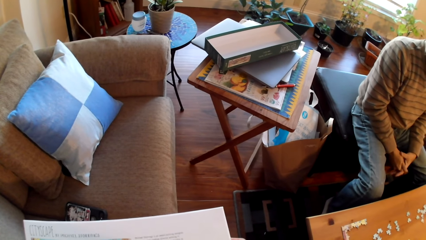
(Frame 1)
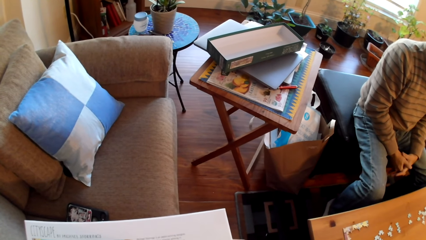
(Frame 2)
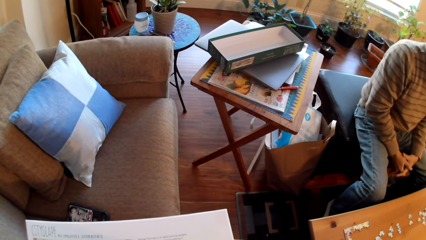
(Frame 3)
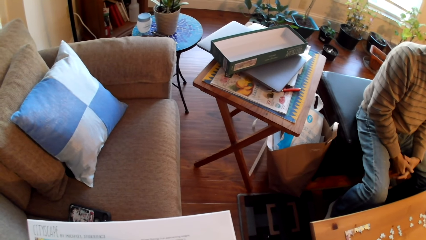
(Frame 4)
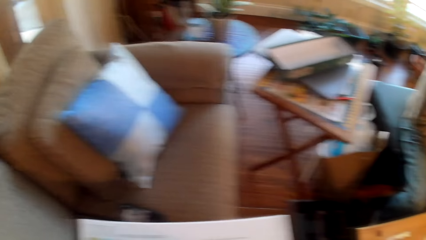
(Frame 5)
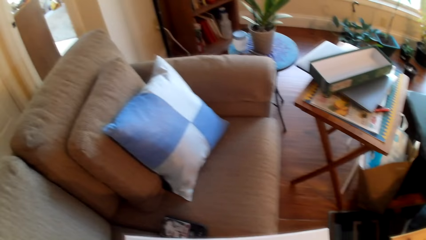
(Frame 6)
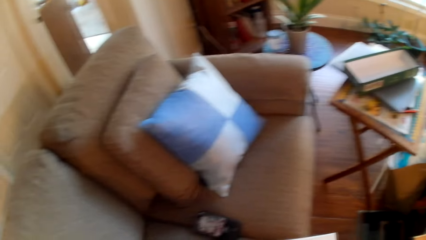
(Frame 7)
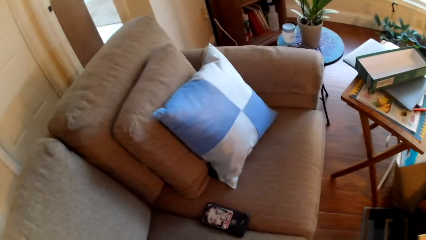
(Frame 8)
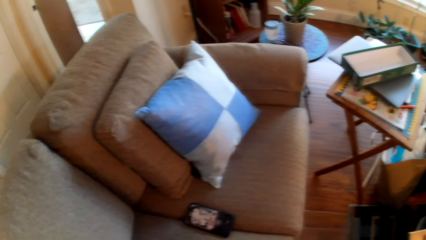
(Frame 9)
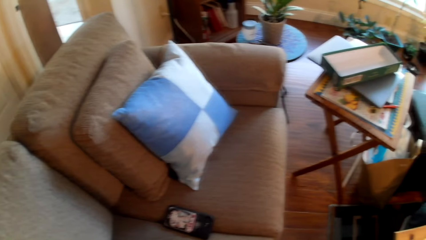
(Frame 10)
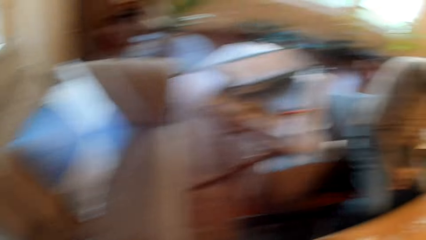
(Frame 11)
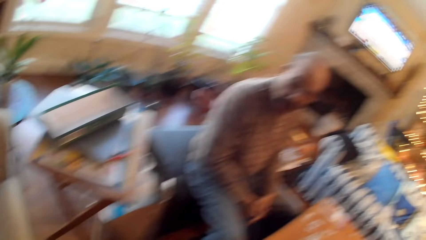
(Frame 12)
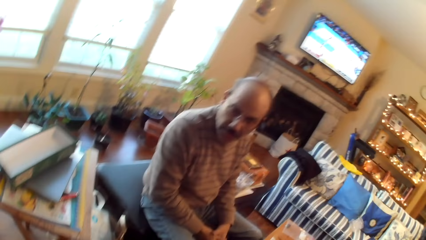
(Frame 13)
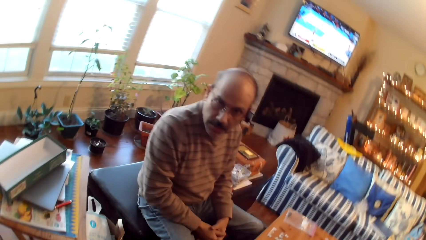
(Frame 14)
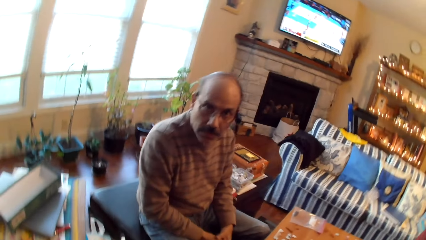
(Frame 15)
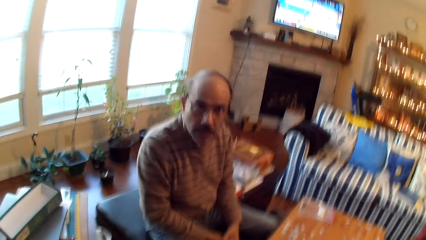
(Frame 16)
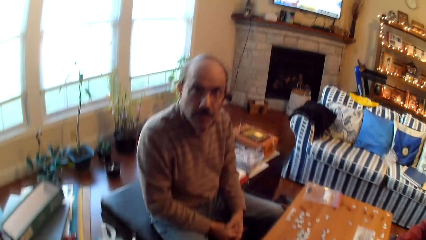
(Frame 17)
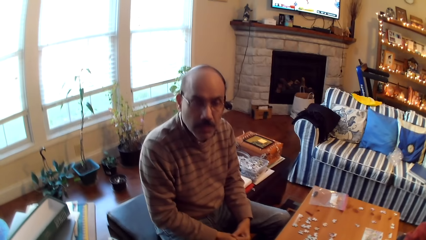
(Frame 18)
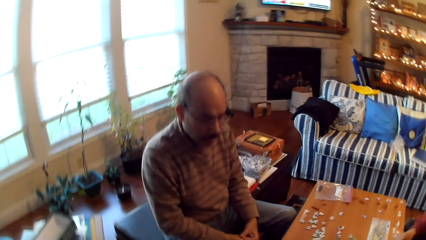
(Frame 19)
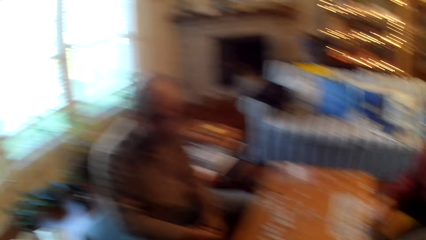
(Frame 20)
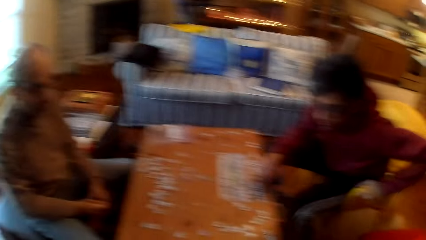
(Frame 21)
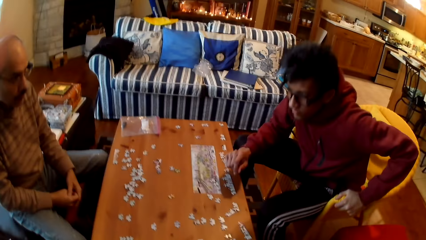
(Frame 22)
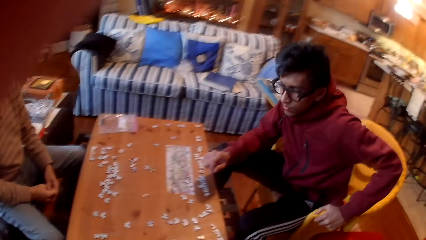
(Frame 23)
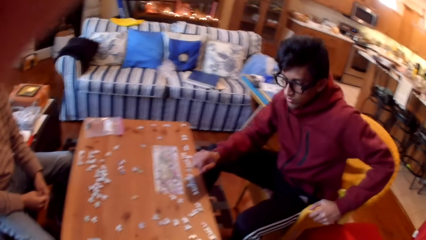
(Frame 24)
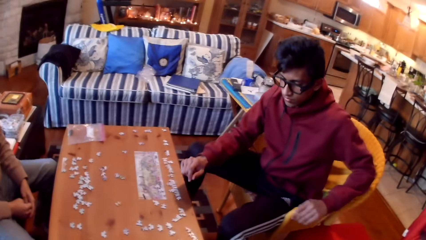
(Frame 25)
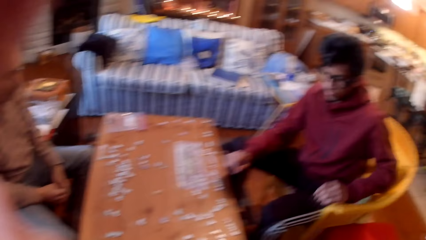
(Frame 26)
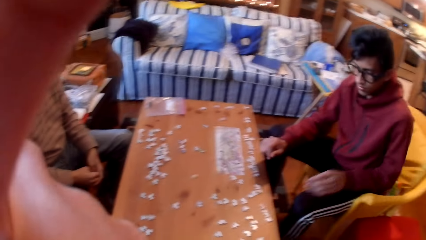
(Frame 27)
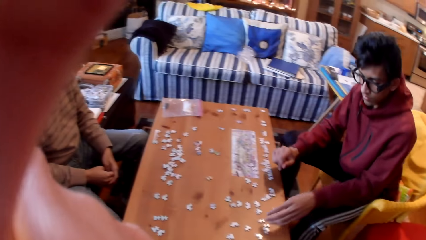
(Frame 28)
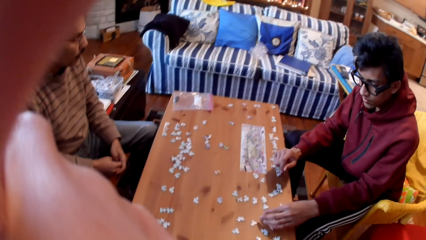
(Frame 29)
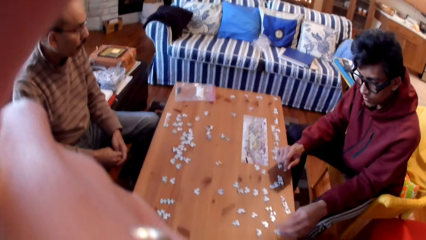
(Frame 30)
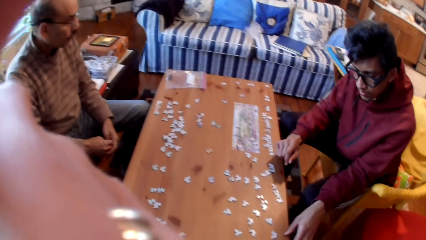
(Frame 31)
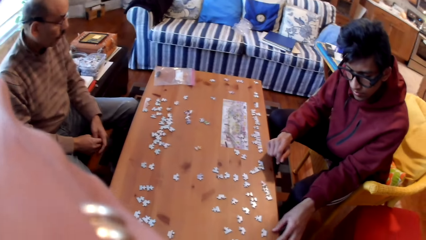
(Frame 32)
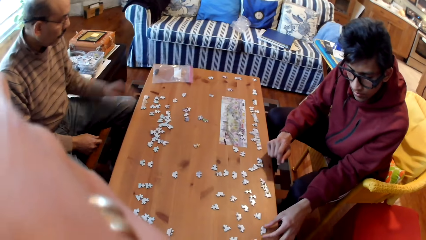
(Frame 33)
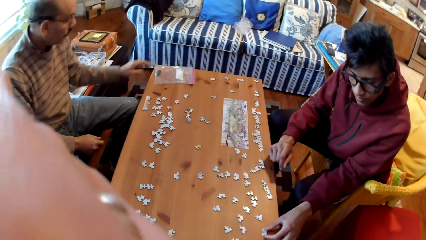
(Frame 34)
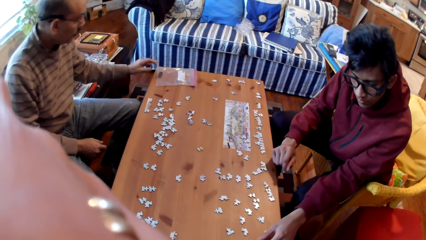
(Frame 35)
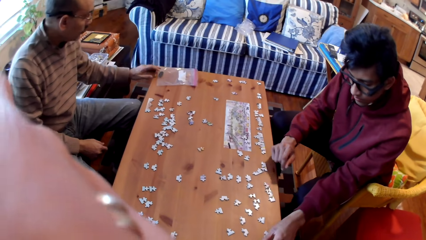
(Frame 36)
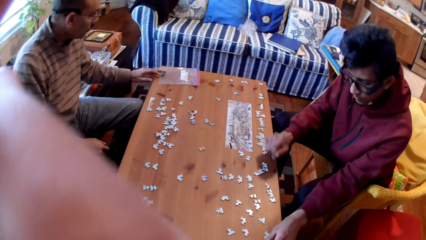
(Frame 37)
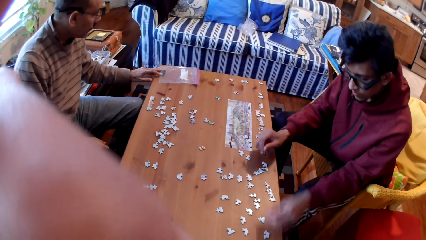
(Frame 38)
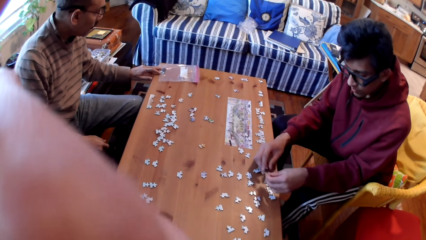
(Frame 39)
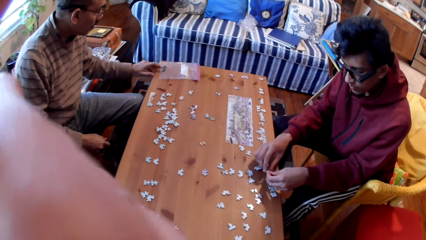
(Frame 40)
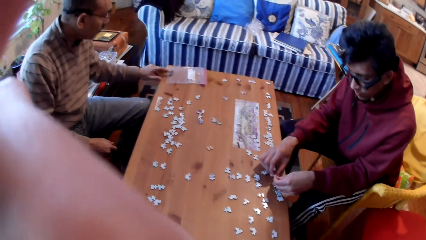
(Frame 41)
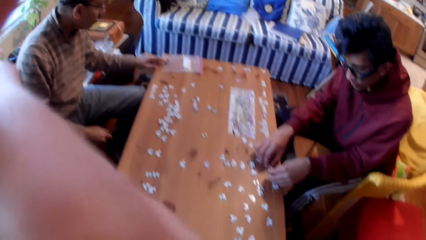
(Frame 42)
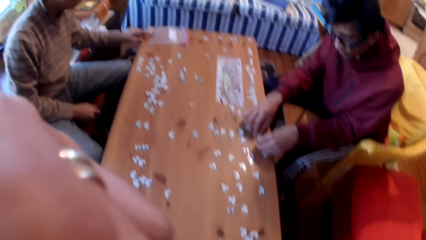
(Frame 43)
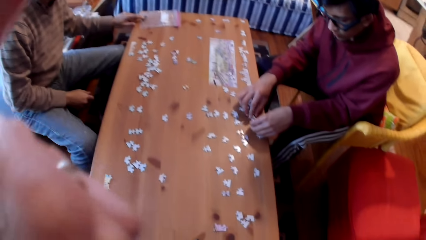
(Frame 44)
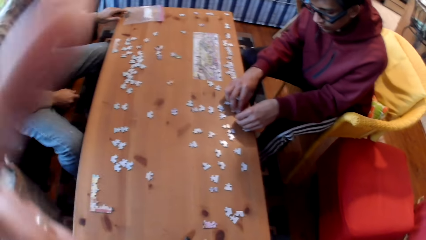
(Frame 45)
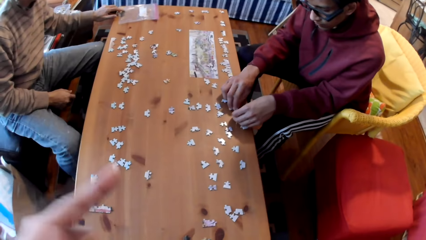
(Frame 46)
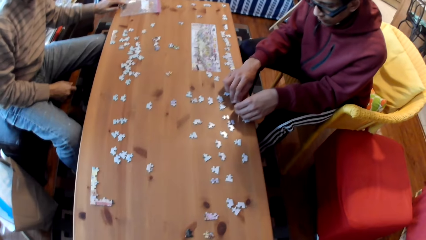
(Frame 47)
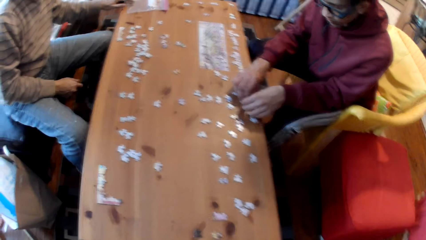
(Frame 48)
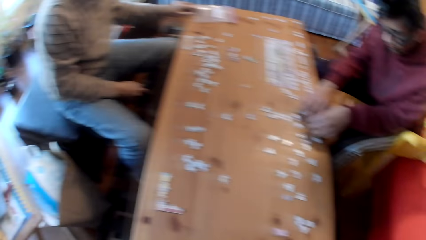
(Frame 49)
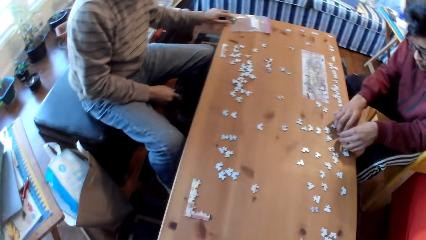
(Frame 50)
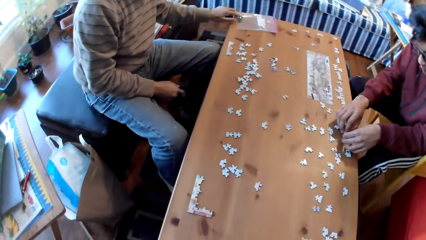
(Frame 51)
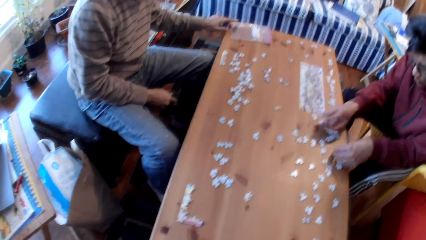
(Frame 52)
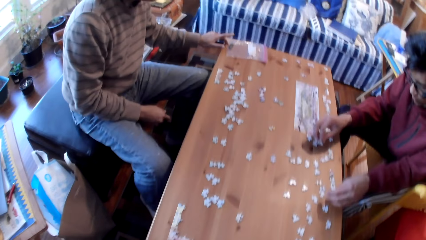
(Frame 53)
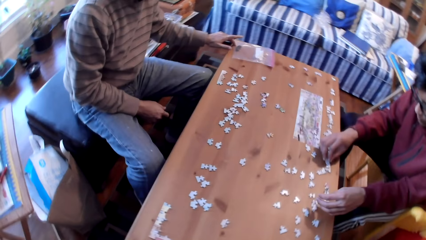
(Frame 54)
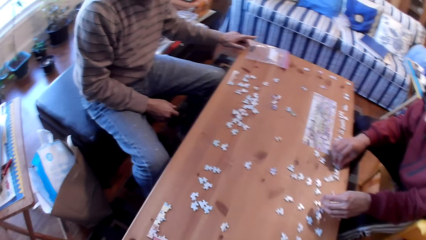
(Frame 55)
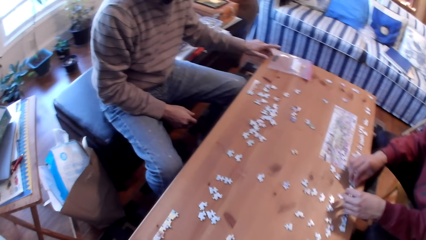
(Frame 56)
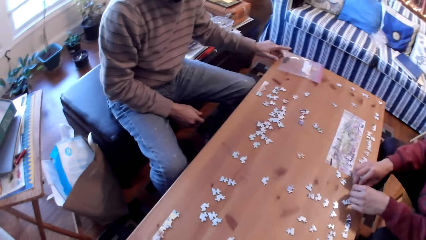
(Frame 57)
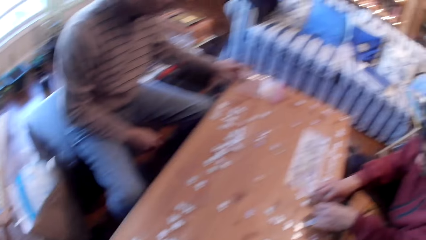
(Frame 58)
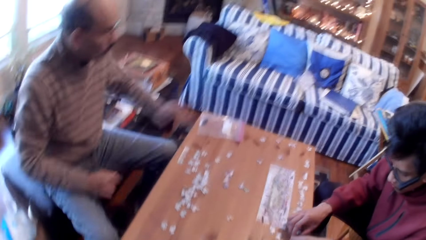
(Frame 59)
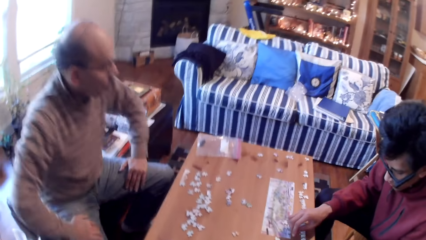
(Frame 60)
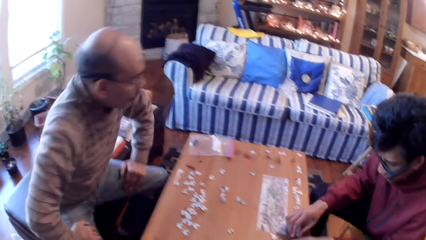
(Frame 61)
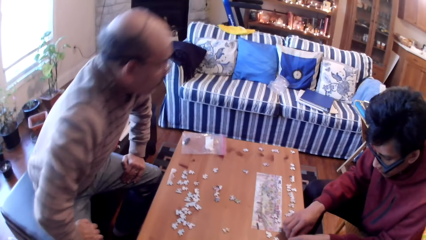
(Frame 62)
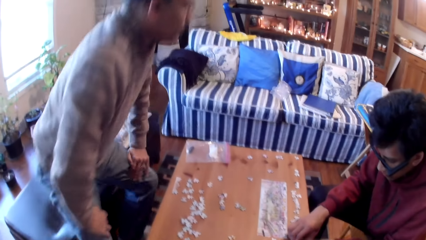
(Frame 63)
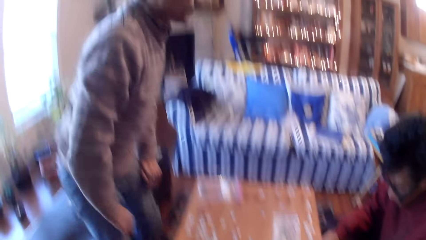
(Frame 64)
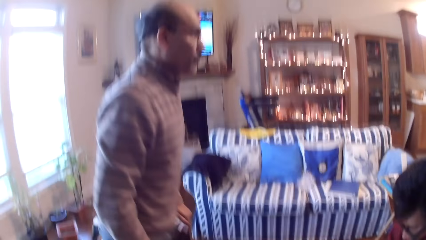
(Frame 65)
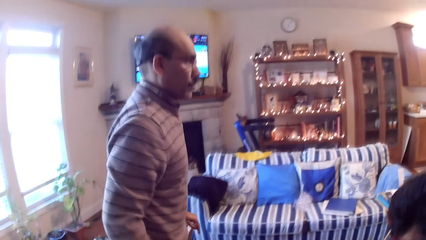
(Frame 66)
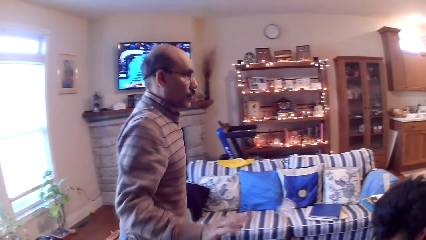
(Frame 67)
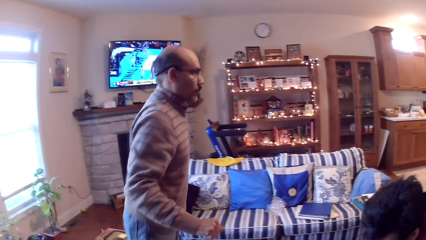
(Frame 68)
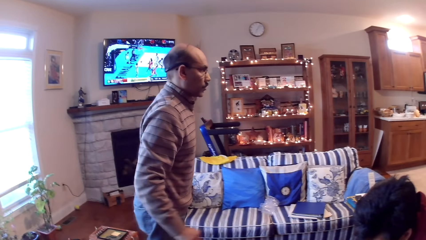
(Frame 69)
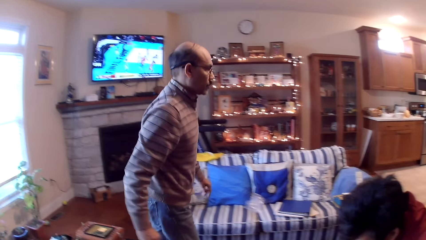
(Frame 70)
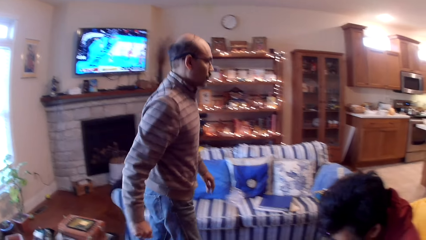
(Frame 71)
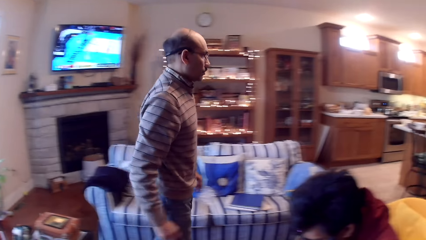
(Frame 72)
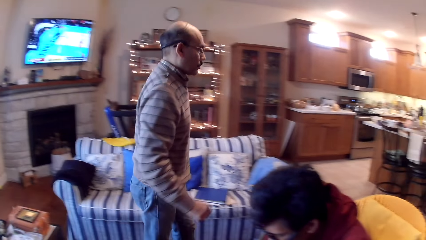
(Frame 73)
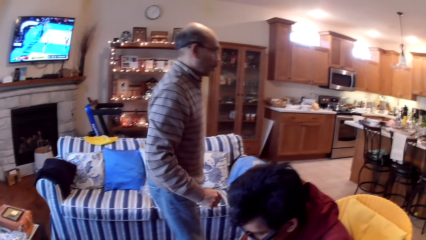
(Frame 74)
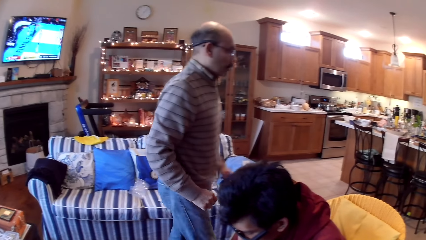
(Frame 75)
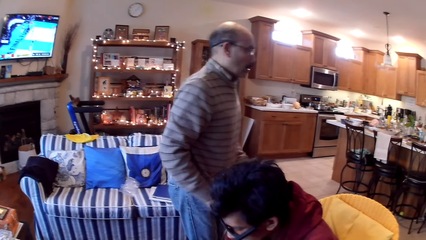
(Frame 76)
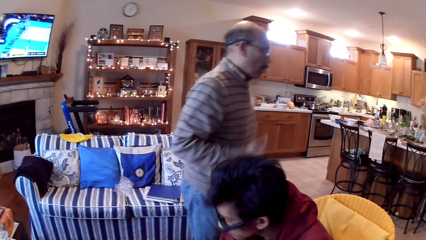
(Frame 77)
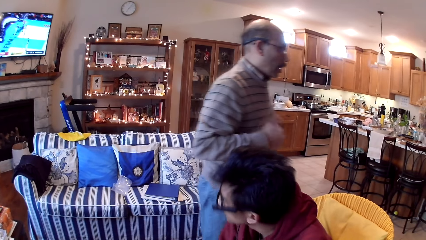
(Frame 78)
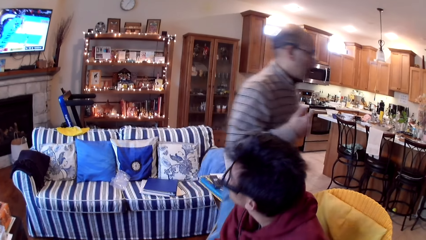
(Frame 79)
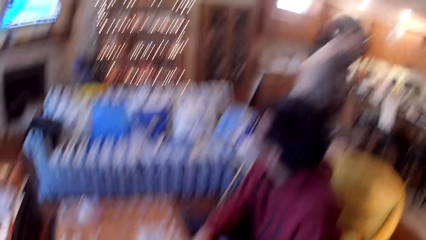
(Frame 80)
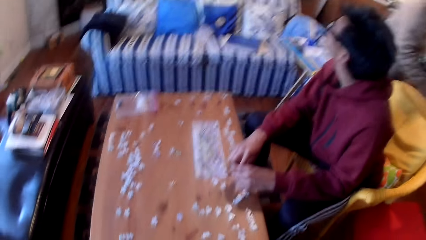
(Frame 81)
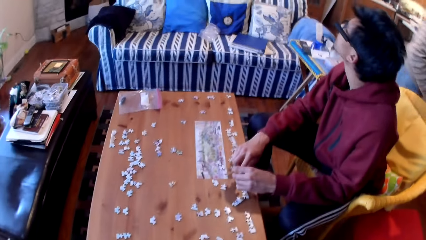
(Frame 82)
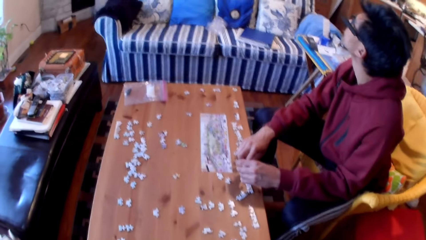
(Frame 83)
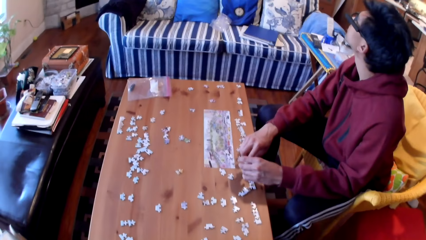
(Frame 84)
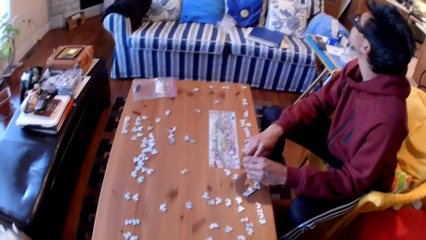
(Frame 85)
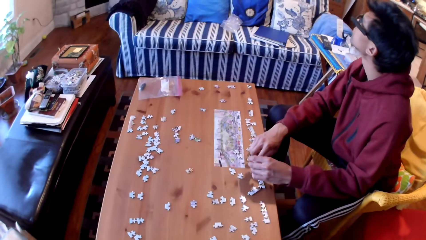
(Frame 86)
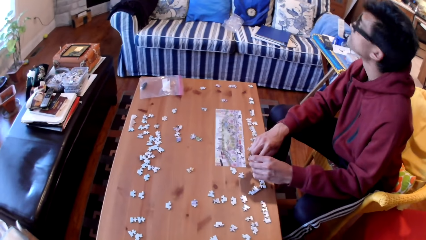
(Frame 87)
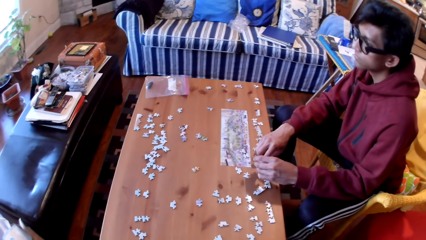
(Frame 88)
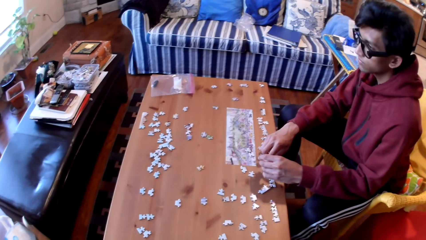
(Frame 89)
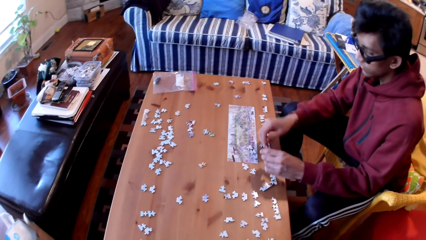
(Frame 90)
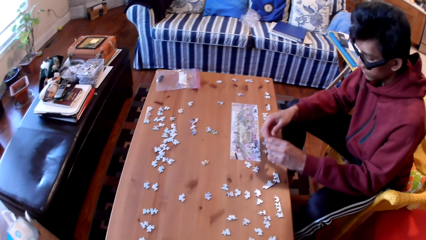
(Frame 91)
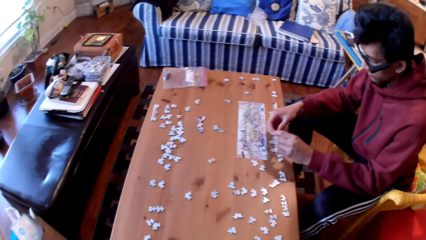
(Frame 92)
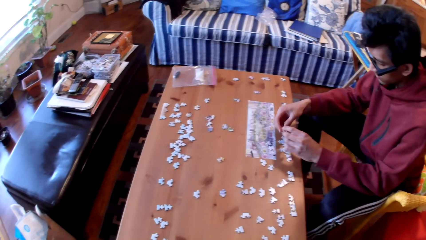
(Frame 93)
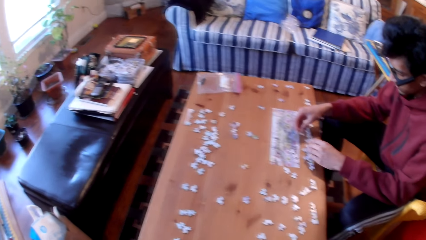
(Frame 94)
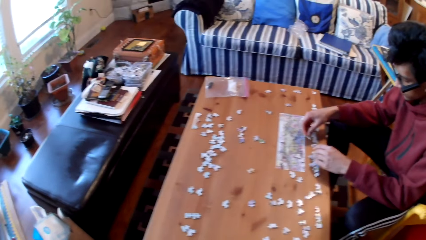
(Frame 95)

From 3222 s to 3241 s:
The camera wearer looks around the house. They stare at a man. They adjust the camera. Another man arranges the puzzle pieces on the table with his hands. The first man touches a paper with his hand. The first man stands up from the chair. The first man walks around the house. The camera wearer stares at the puzzle pieces on the table.
